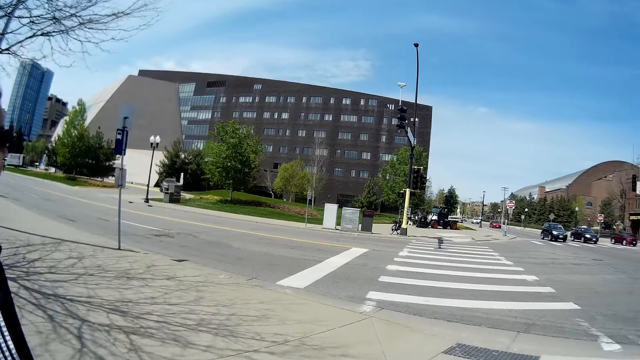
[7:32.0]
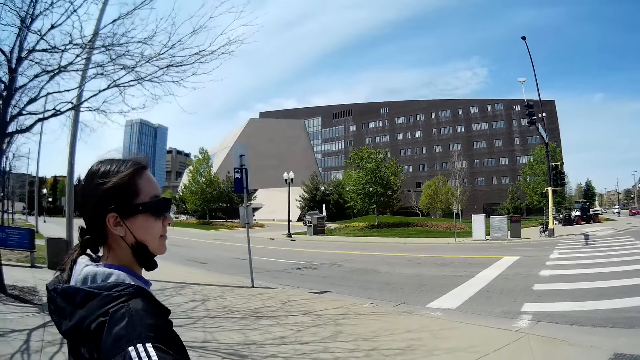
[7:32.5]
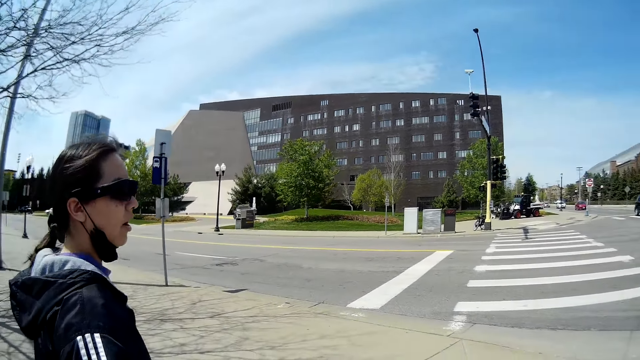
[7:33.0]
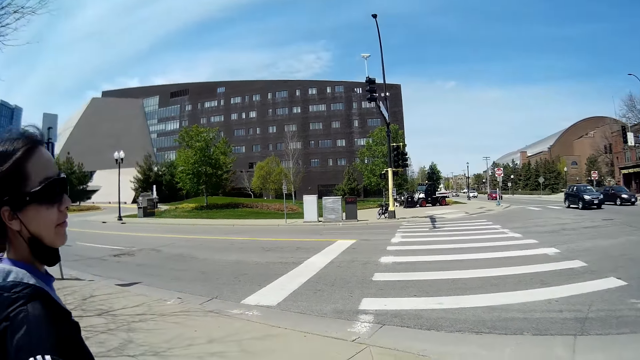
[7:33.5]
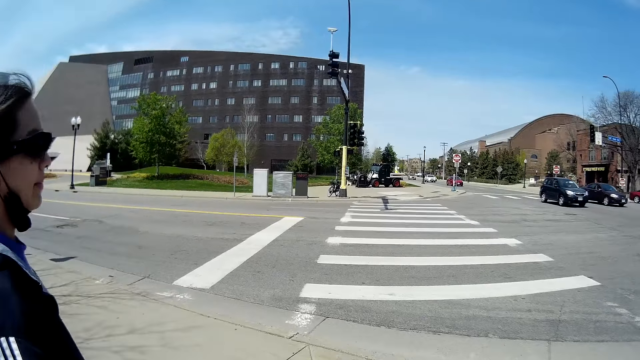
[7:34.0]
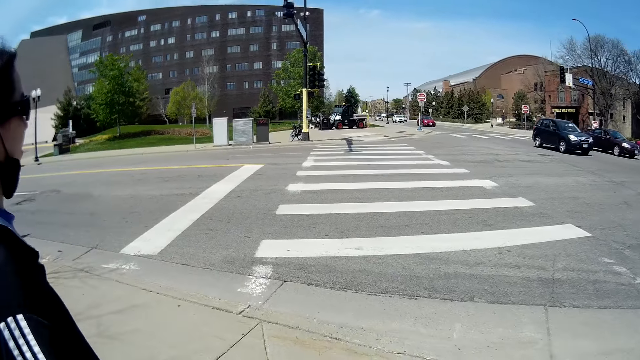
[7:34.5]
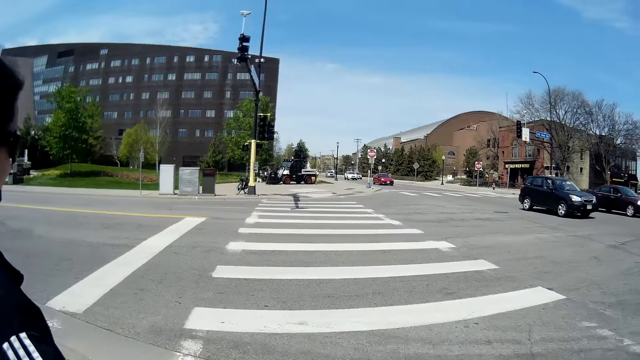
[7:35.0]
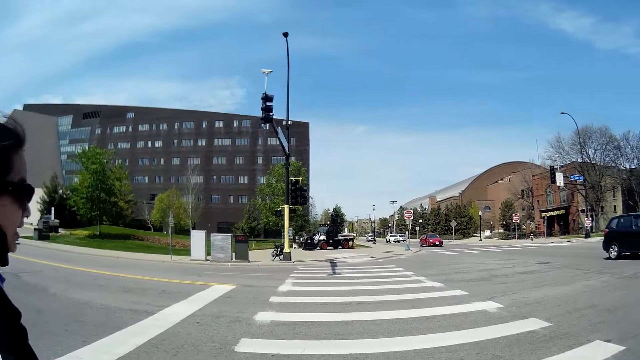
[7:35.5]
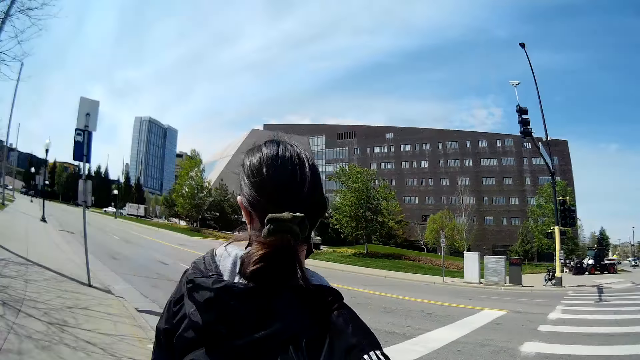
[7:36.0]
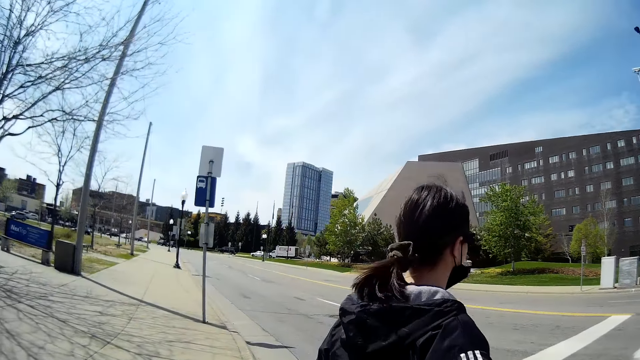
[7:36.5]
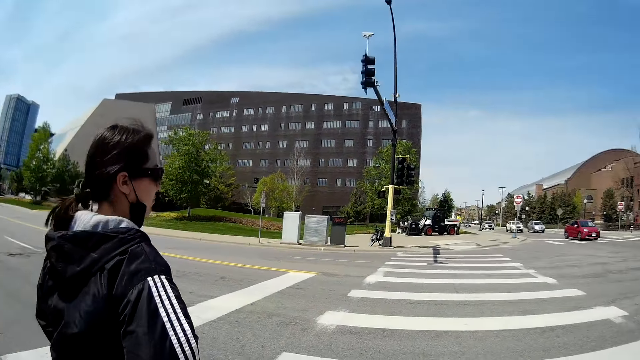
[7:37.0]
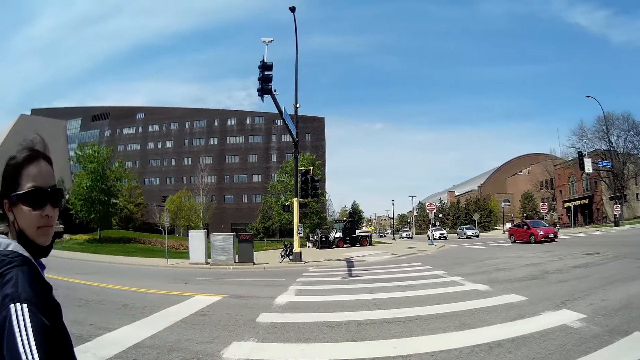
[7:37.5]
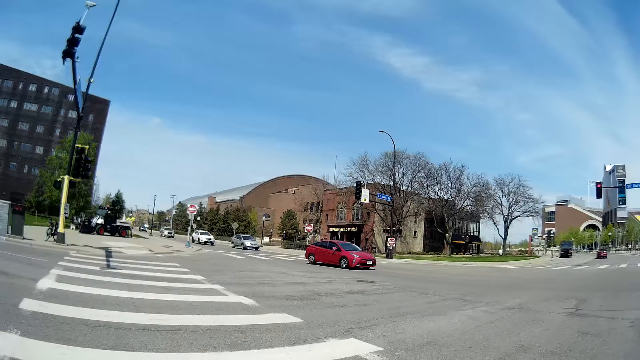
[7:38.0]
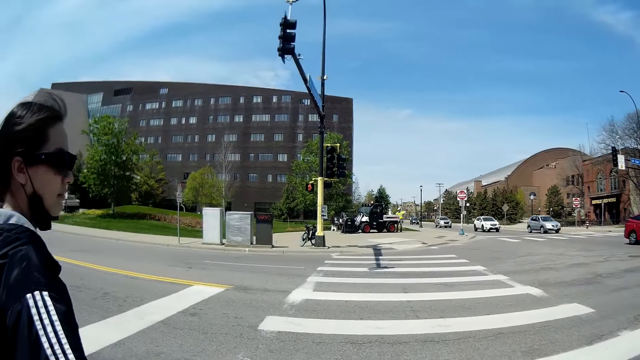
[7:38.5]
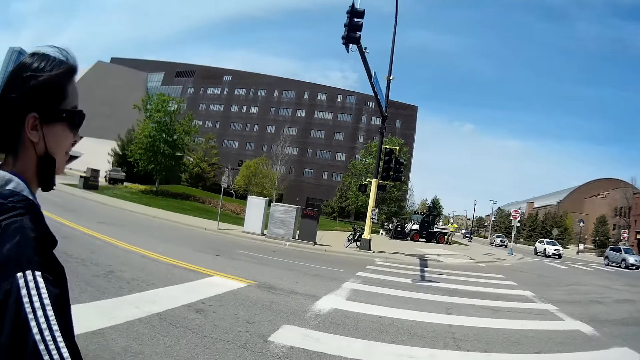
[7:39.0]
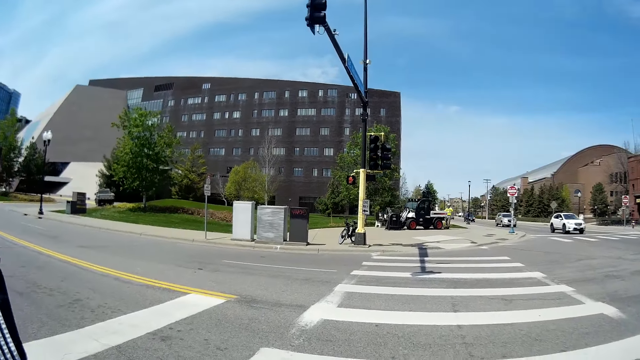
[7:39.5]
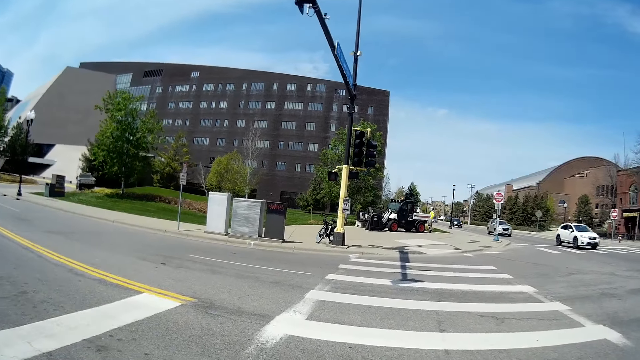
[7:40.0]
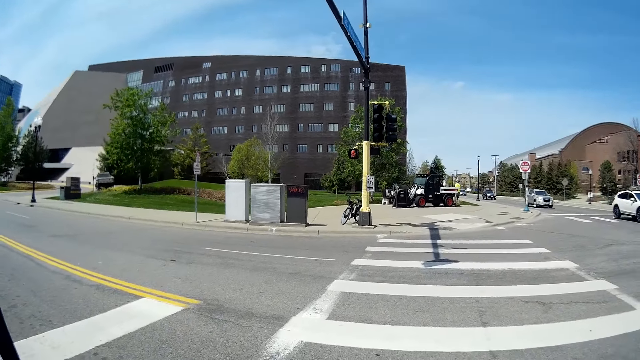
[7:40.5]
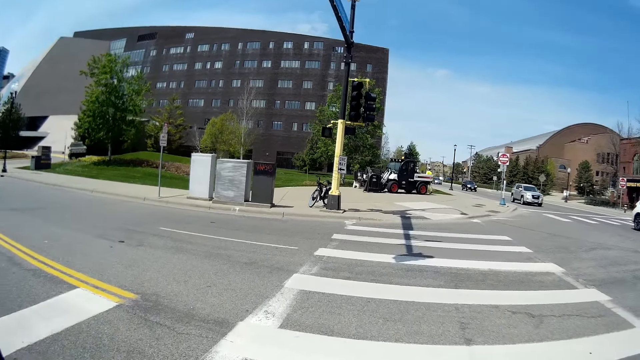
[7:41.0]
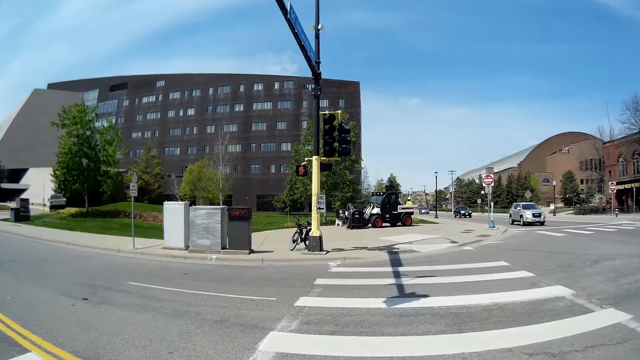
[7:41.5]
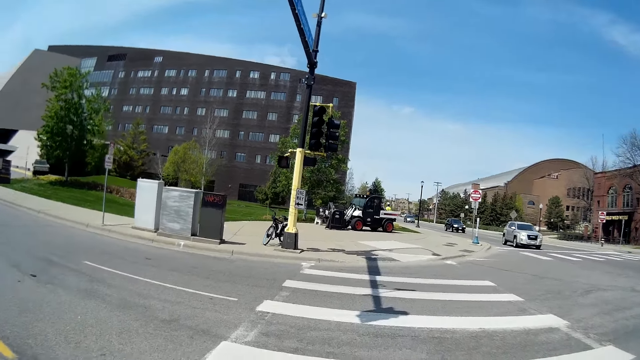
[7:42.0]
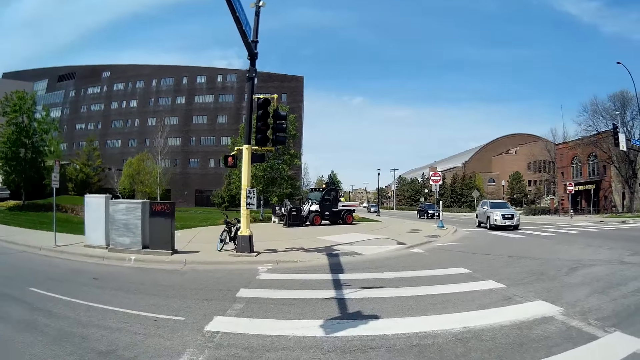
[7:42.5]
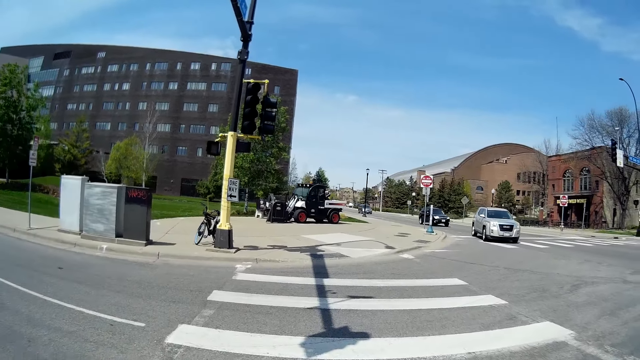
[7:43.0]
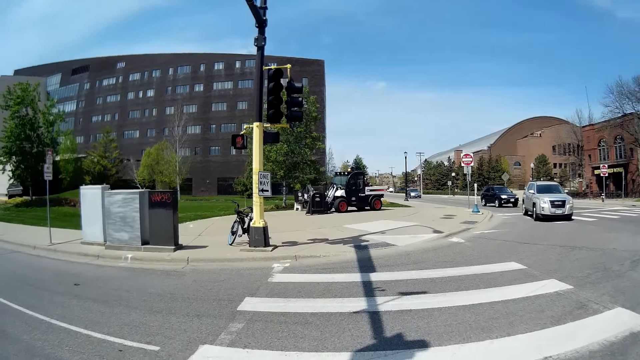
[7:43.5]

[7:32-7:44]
The camera wearer and the woman cross the street.

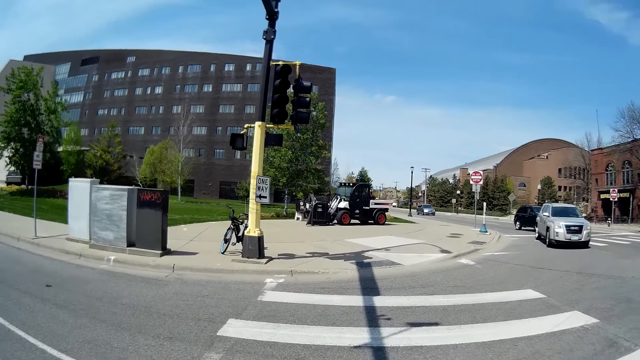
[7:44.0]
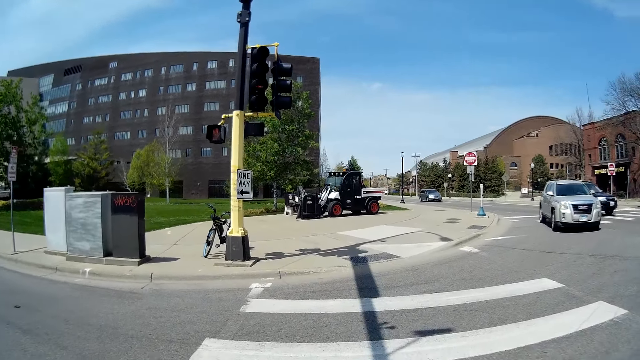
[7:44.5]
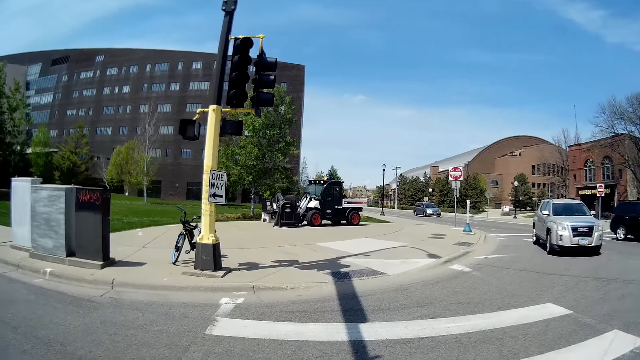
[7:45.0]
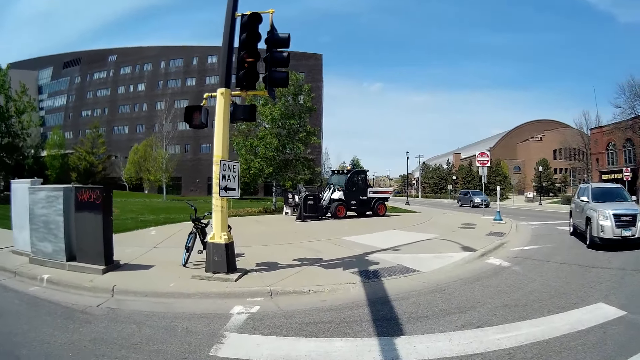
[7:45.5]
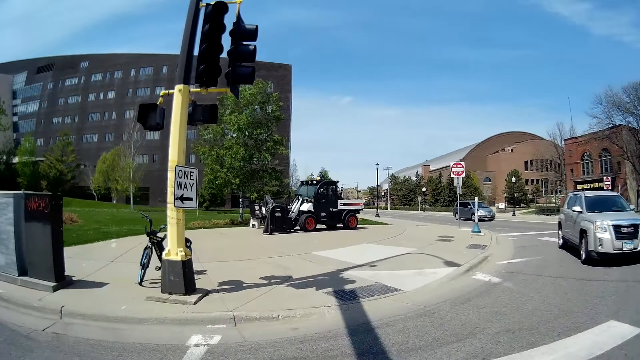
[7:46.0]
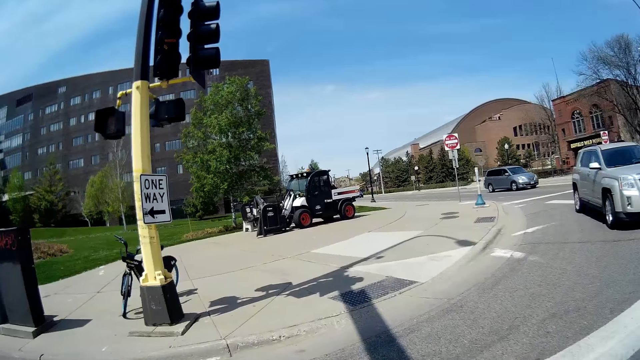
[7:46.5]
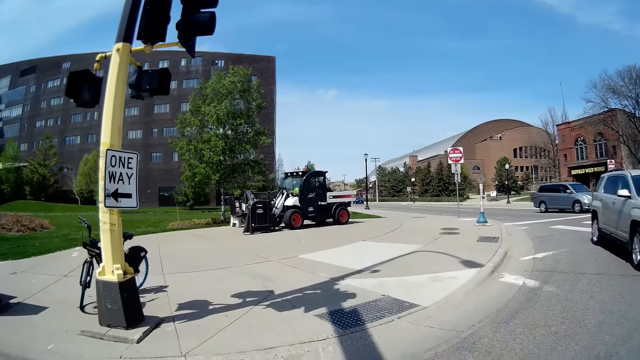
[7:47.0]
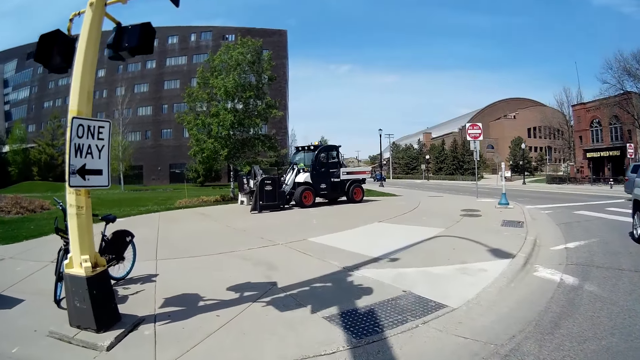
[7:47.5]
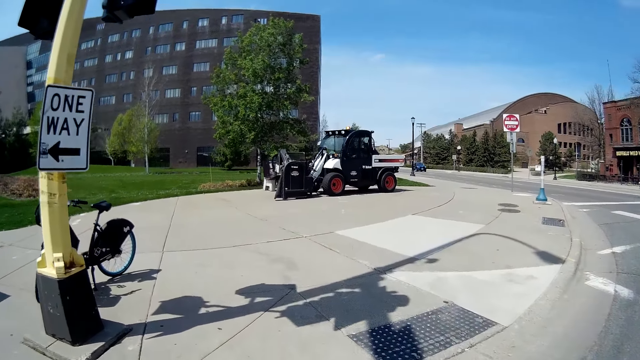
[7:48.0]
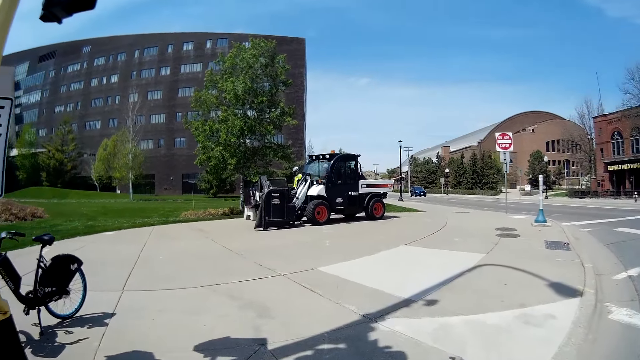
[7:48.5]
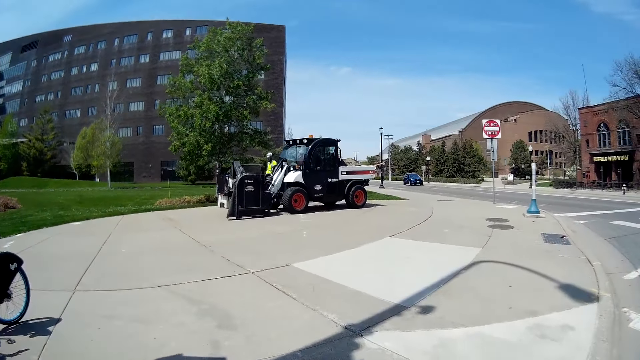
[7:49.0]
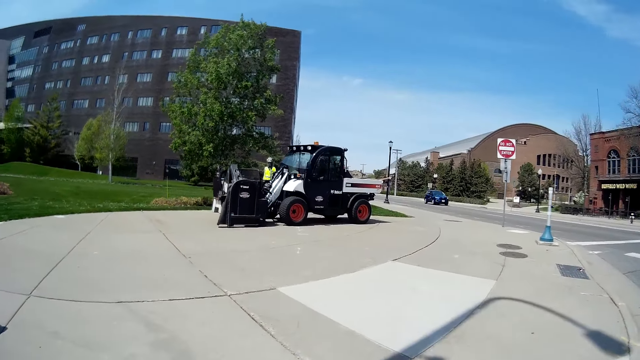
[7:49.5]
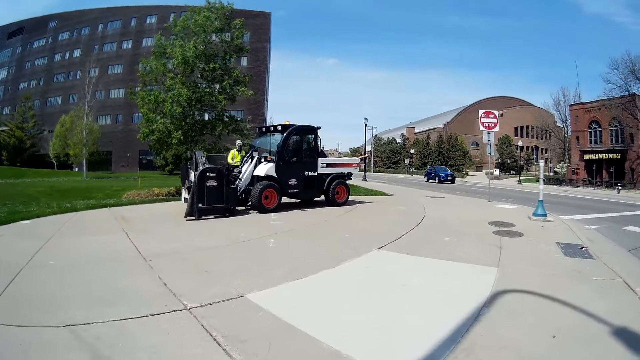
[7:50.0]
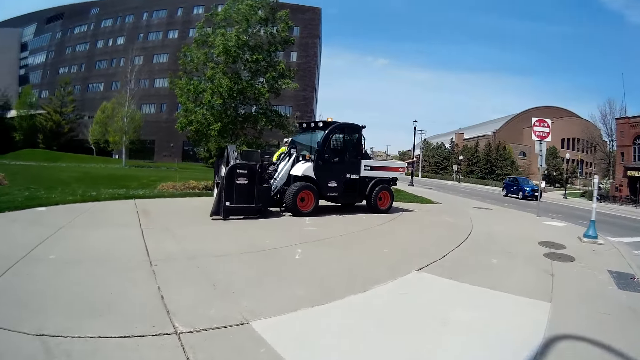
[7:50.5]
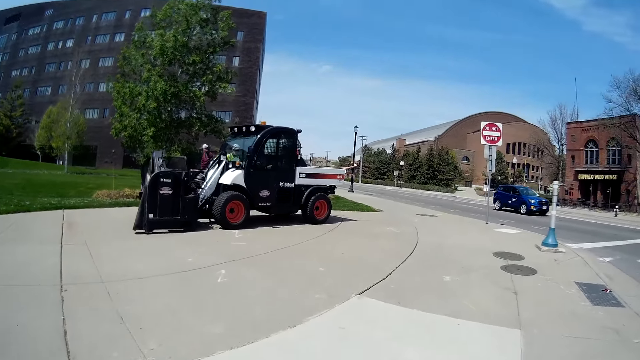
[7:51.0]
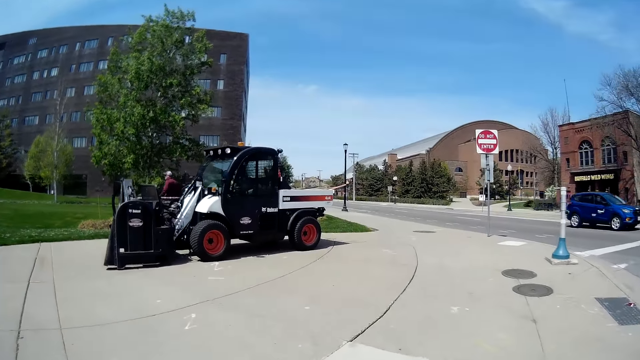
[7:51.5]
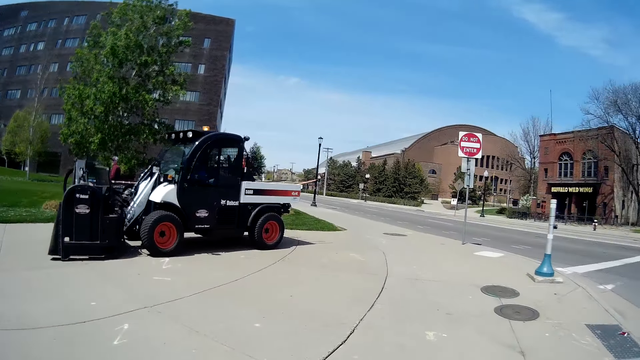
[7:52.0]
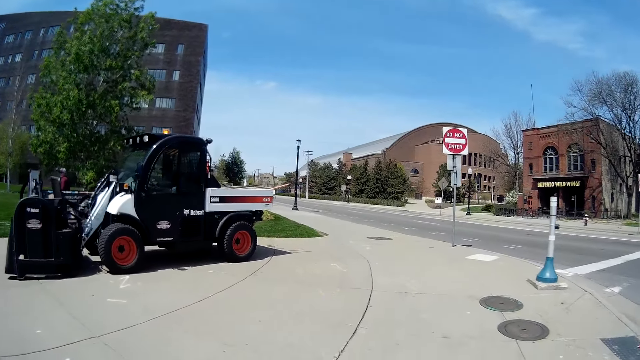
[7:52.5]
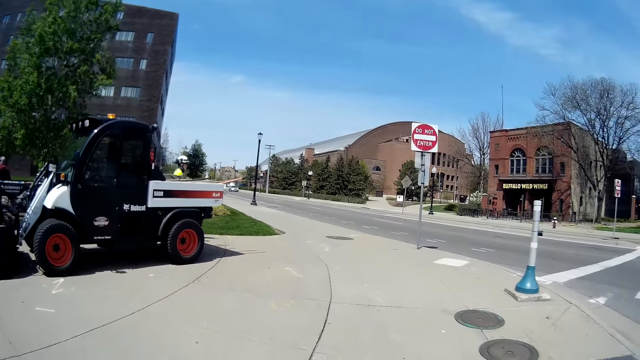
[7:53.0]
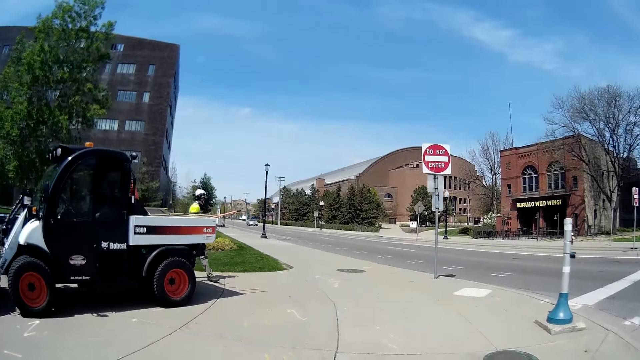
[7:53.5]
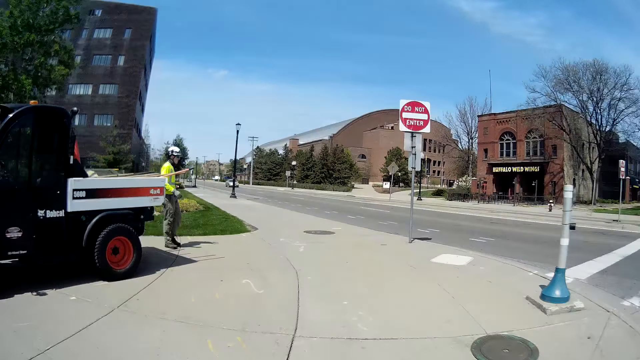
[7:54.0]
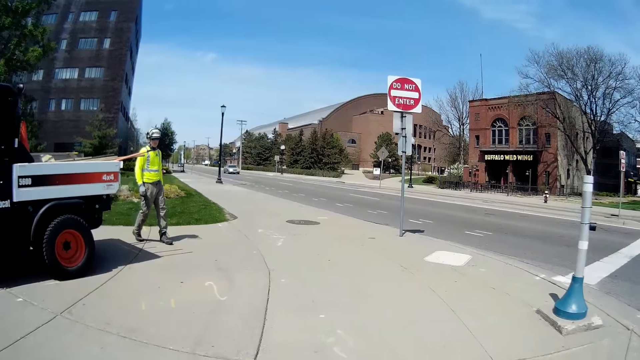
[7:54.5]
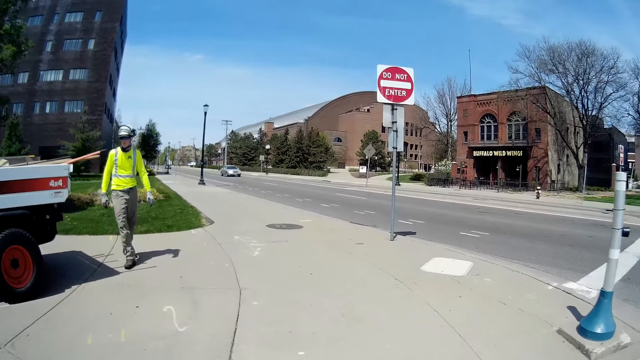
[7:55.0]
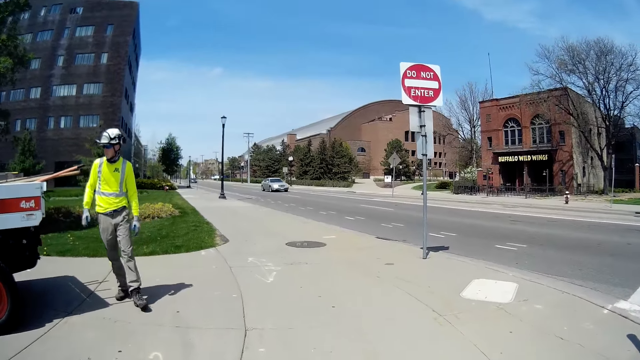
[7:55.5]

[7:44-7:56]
The camera wearer and the woman walk past two men around a skid steer machine.
